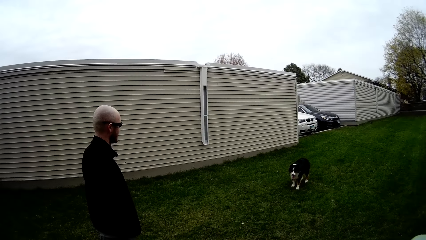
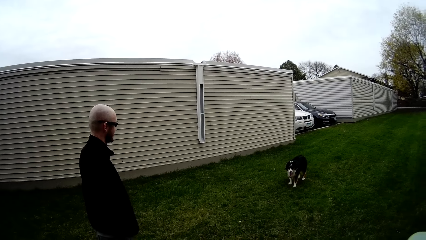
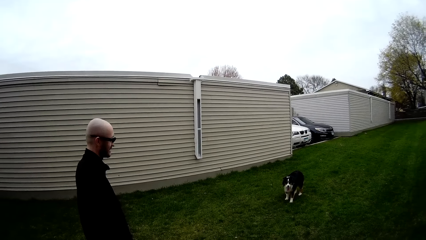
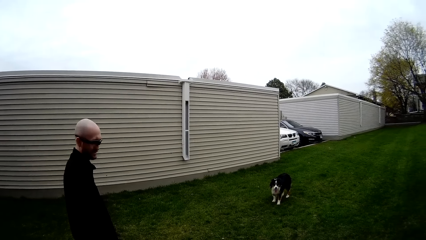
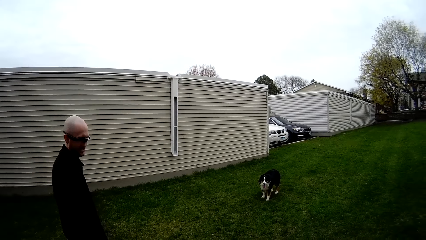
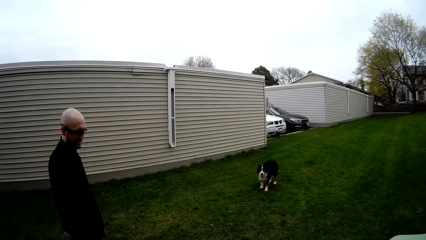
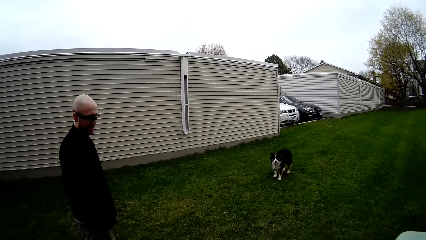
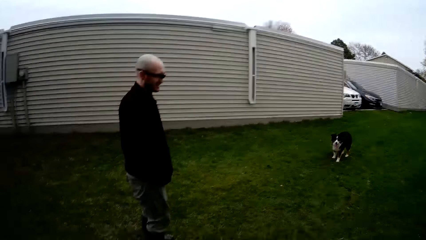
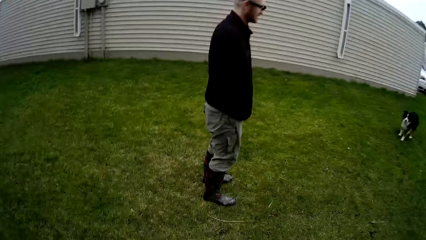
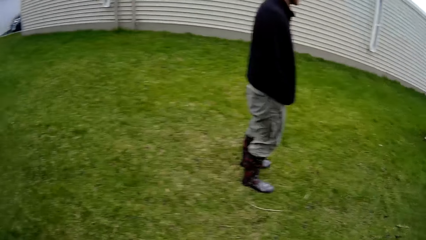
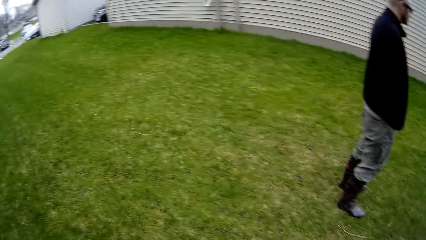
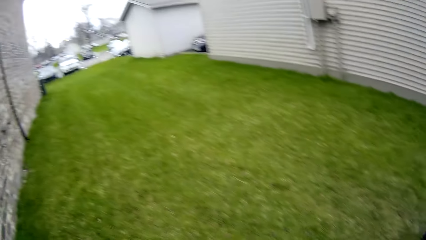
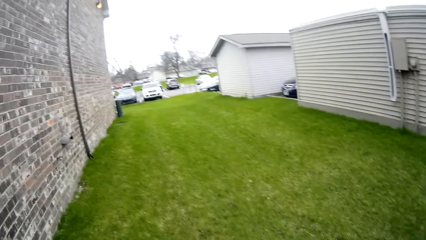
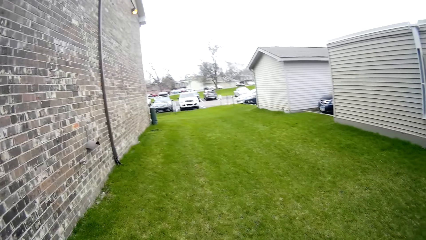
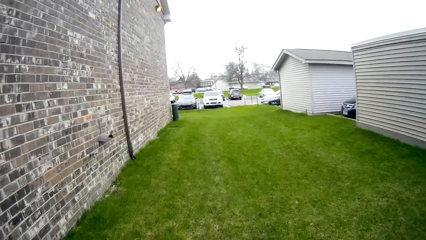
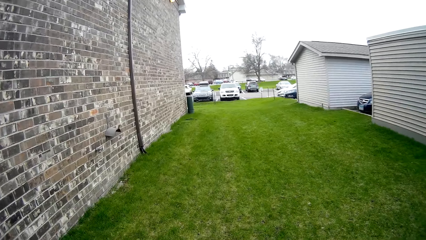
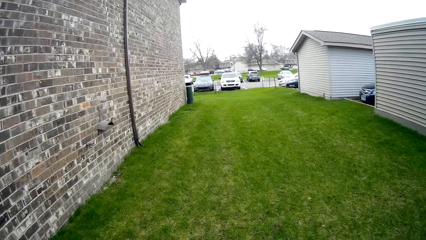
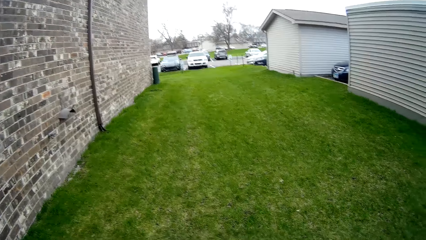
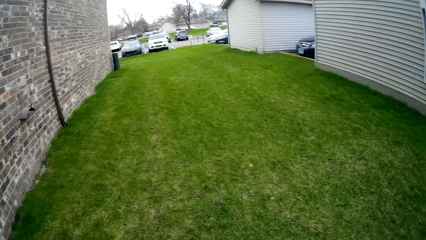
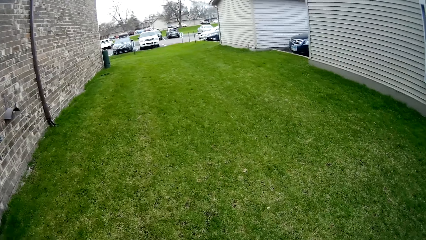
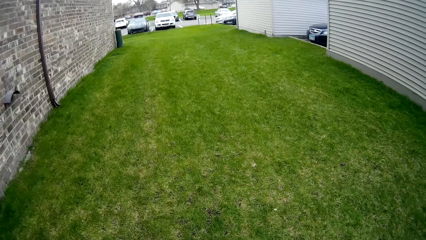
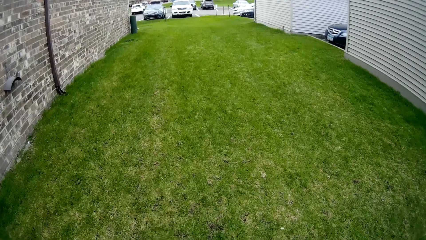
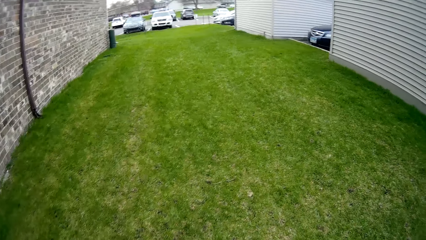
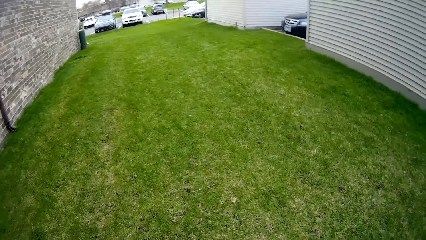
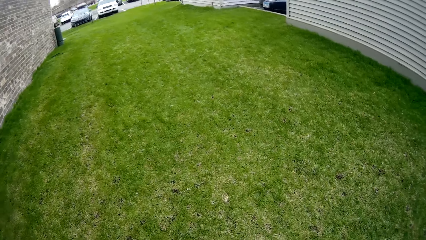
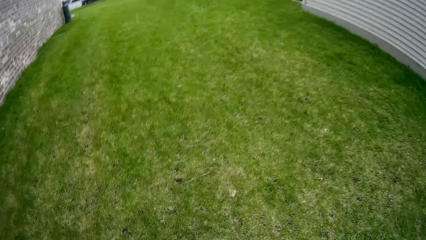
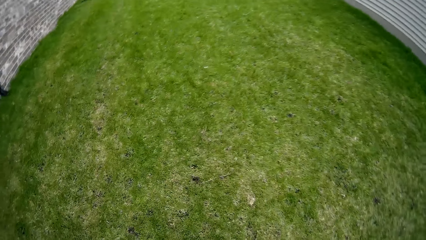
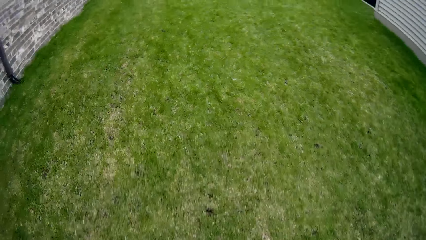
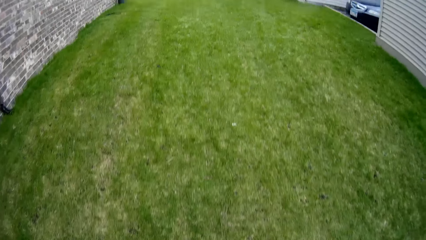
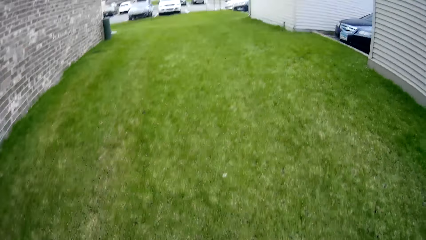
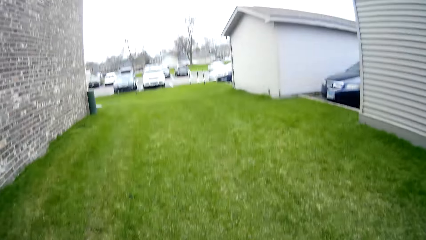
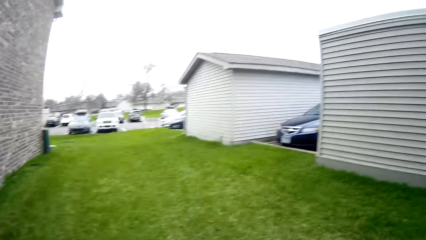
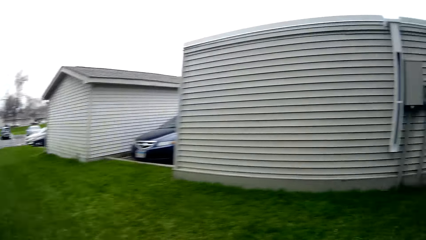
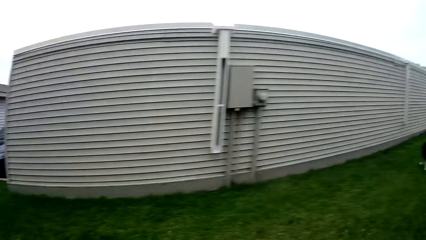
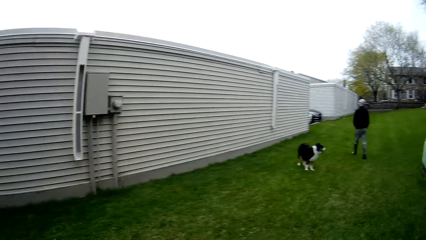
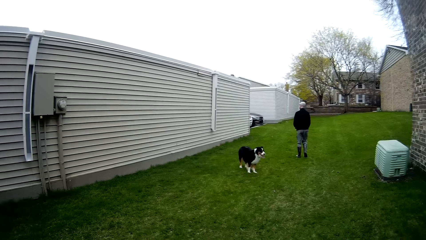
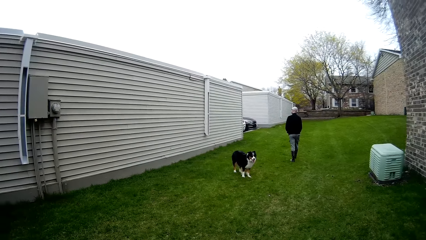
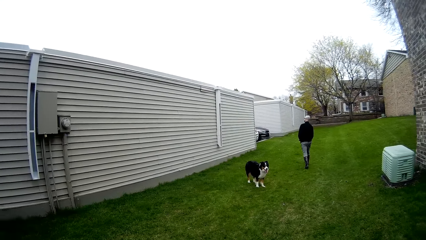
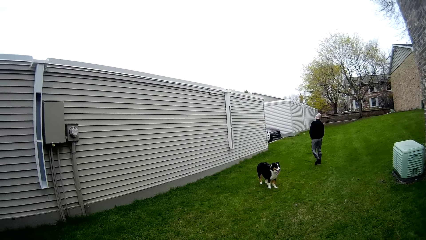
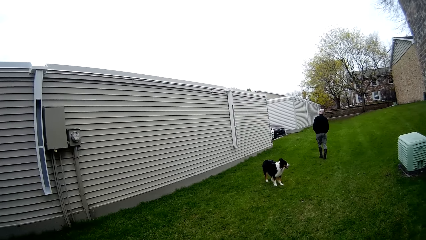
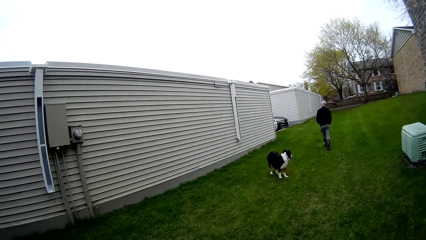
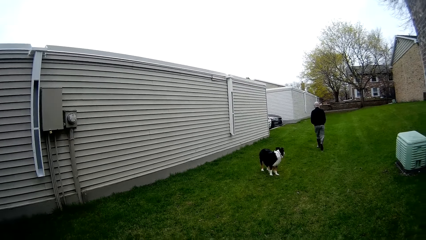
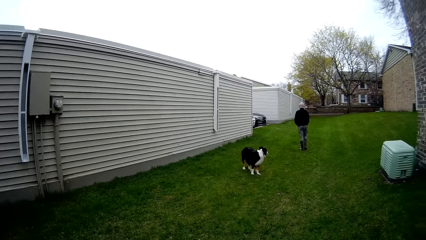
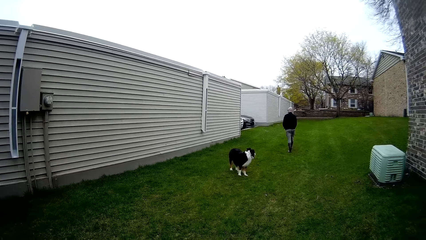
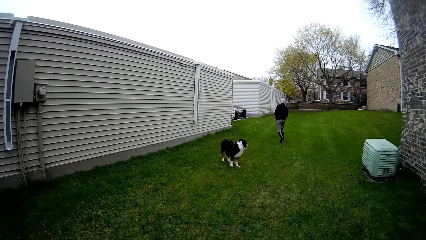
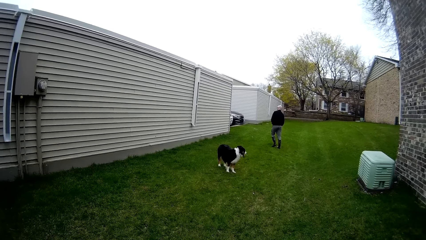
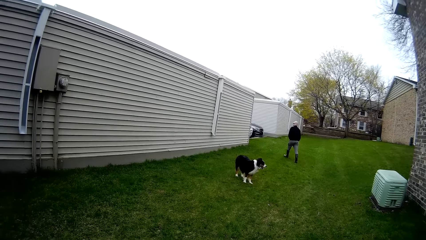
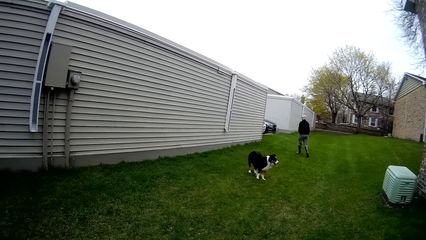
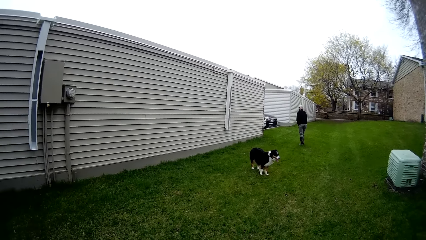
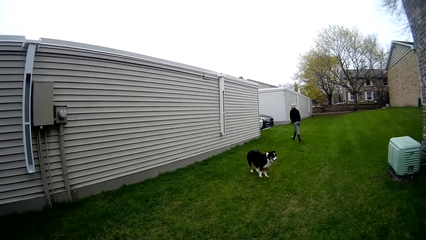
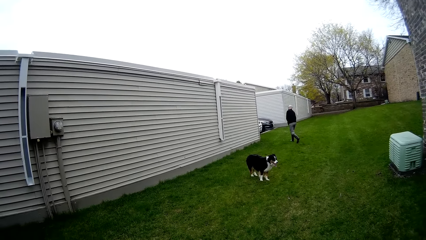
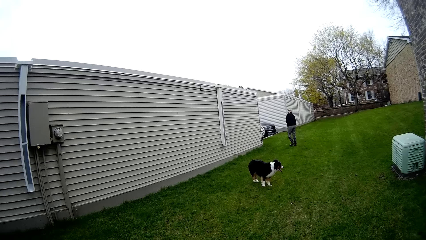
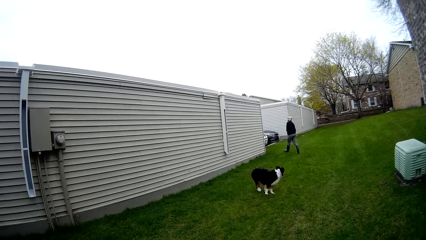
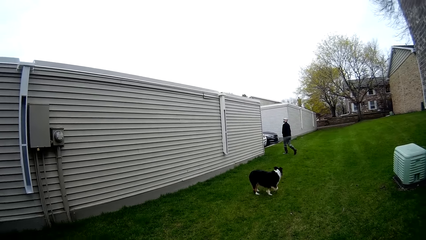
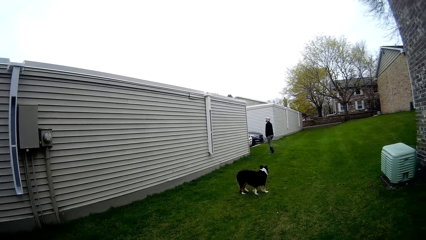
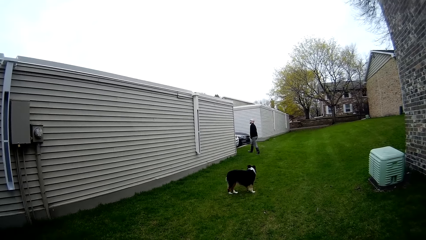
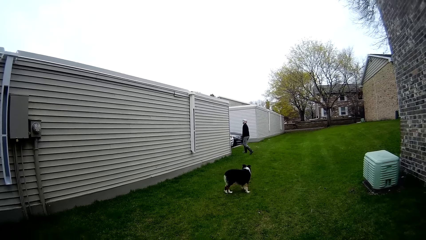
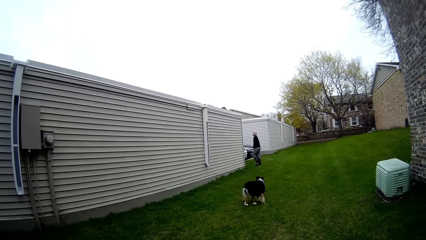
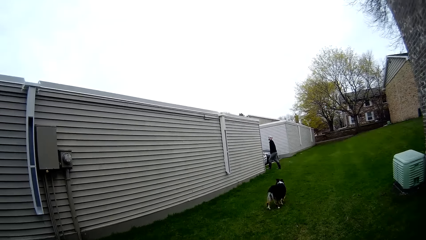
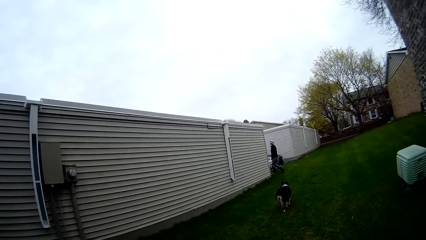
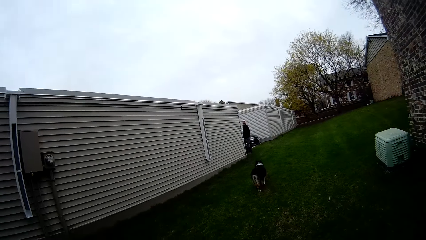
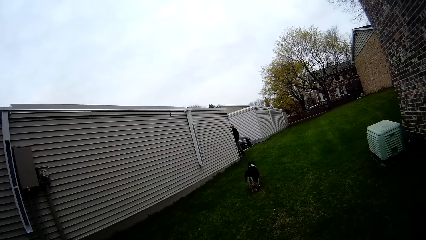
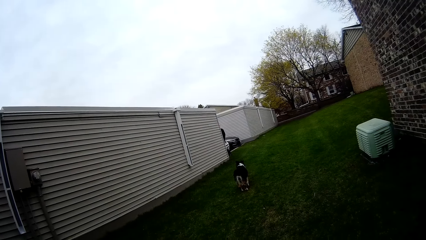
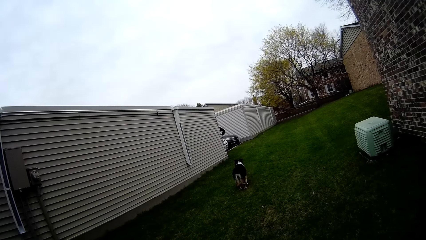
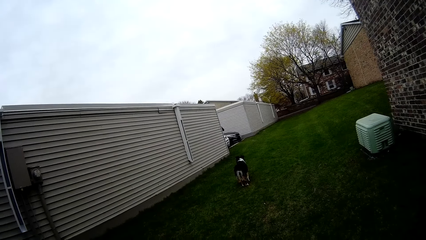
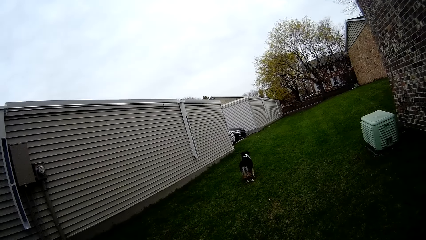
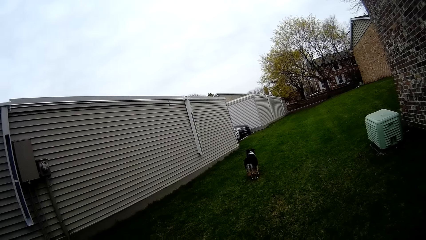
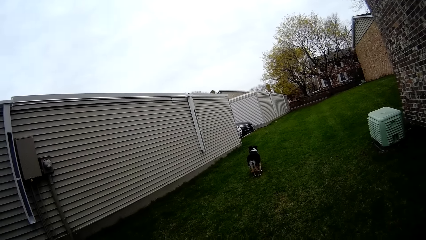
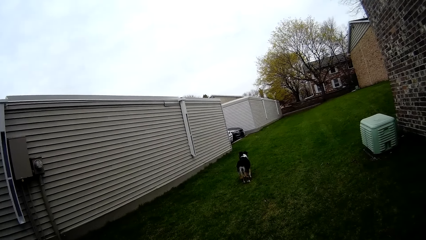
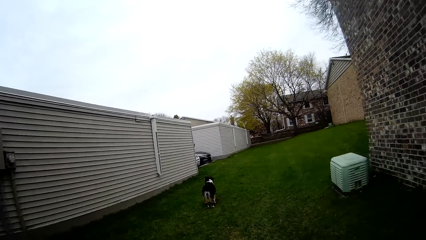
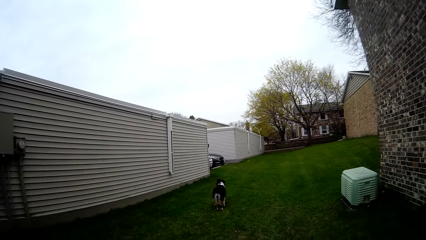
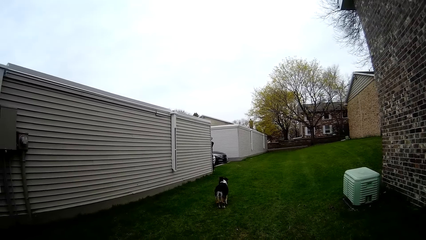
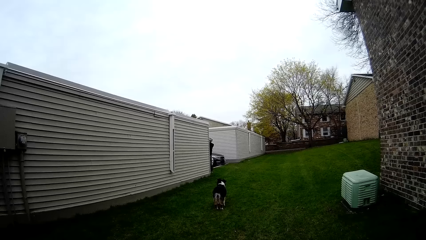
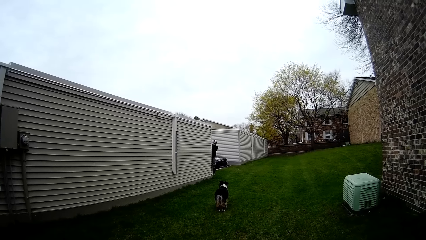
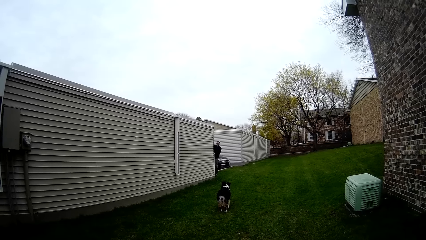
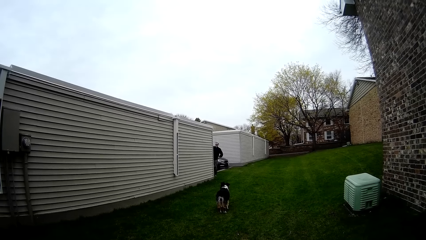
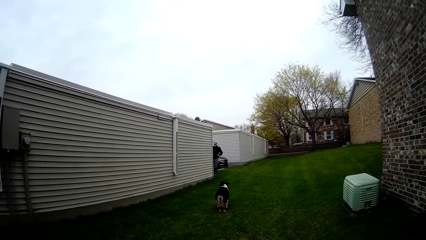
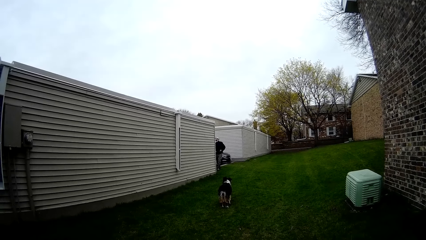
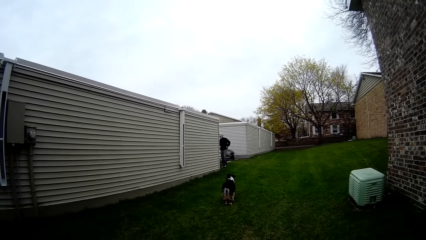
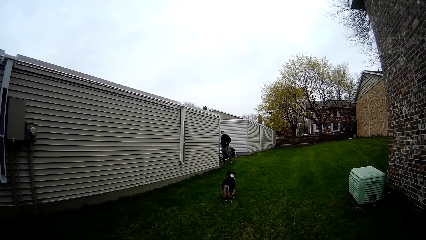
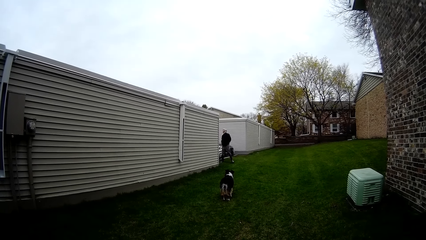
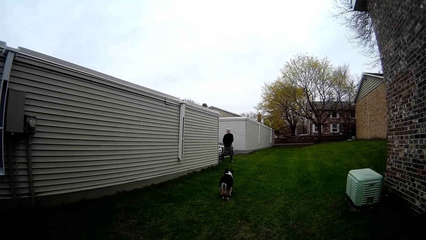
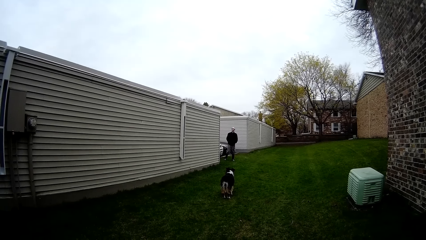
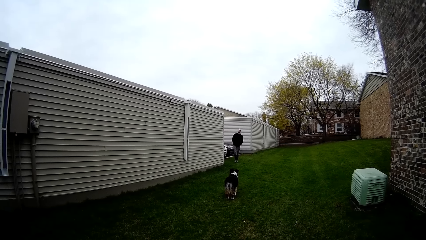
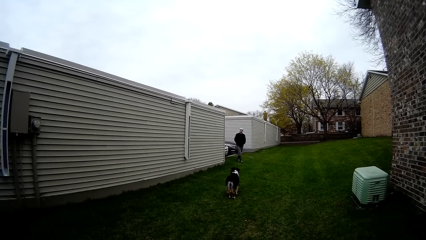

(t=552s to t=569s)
The camera wearer walks around the compound. They converse with a man. The man moves away from a dog towards the fence. The man is around the compound. The camera wearer stares at the dog. The man puts his hands in his pocket.
